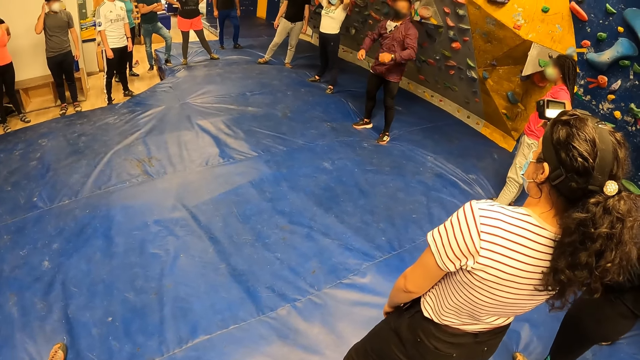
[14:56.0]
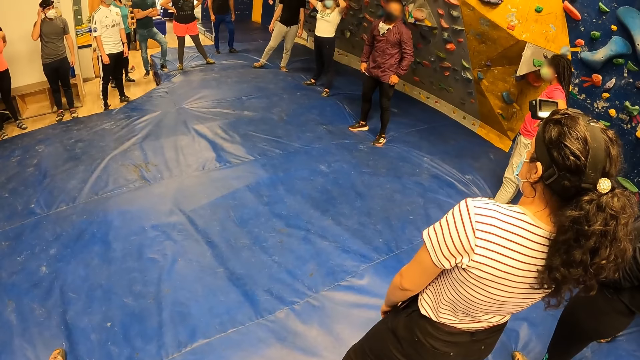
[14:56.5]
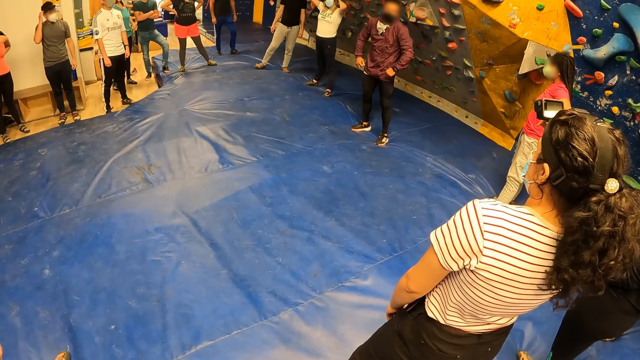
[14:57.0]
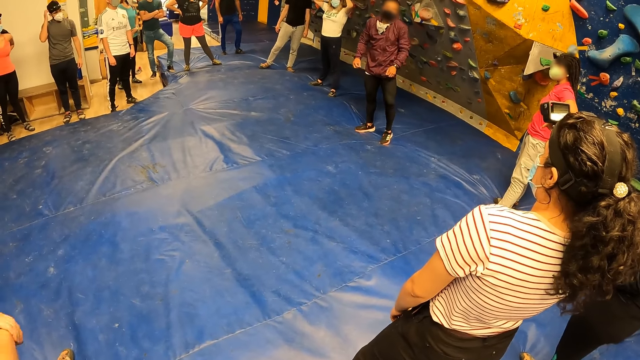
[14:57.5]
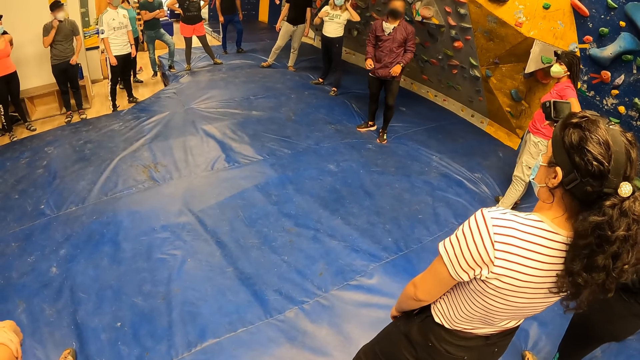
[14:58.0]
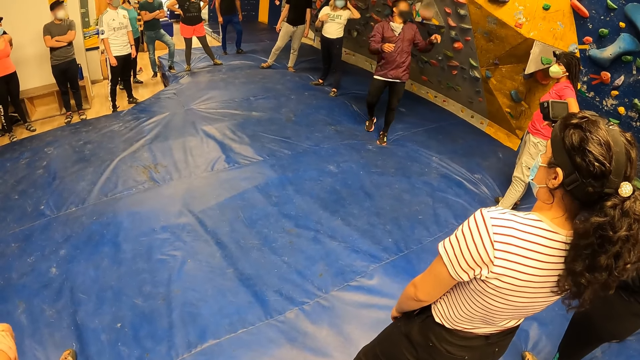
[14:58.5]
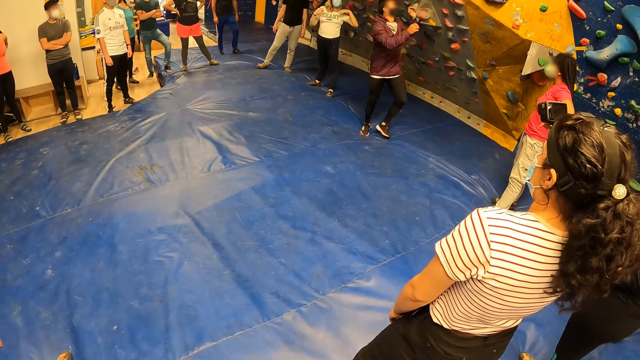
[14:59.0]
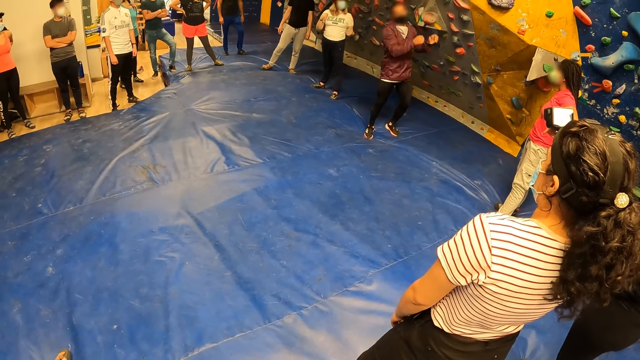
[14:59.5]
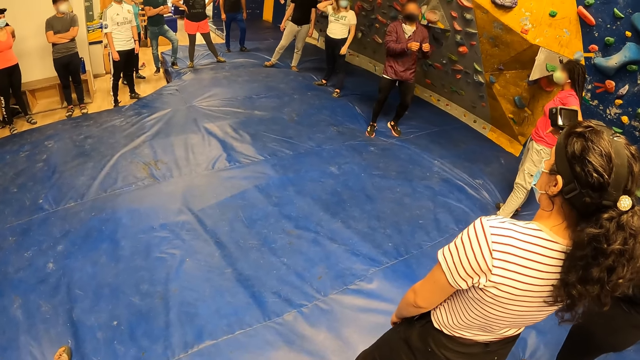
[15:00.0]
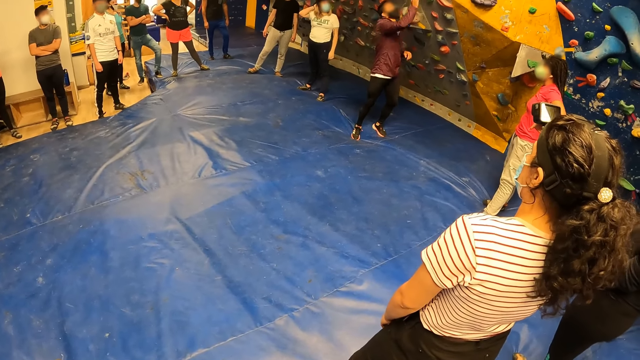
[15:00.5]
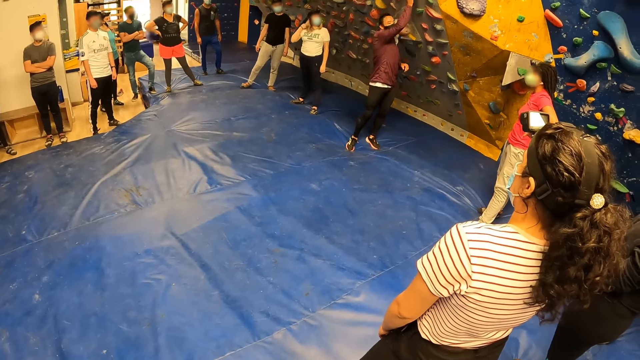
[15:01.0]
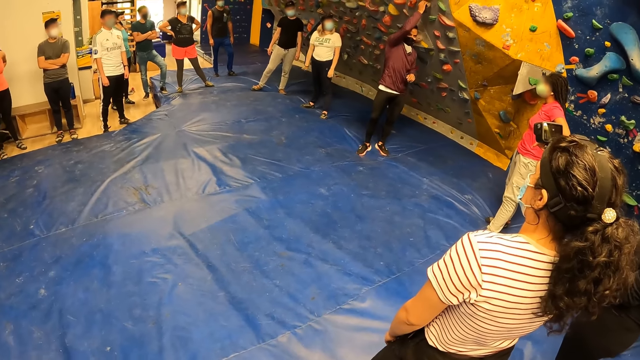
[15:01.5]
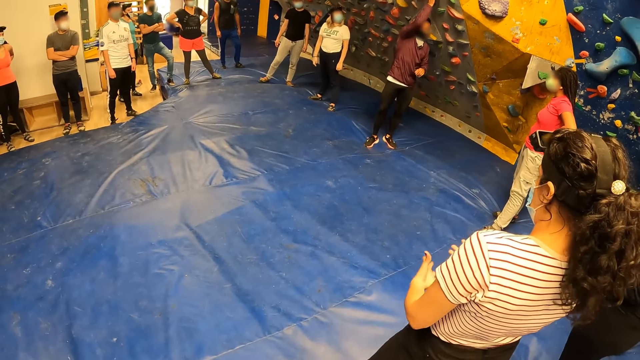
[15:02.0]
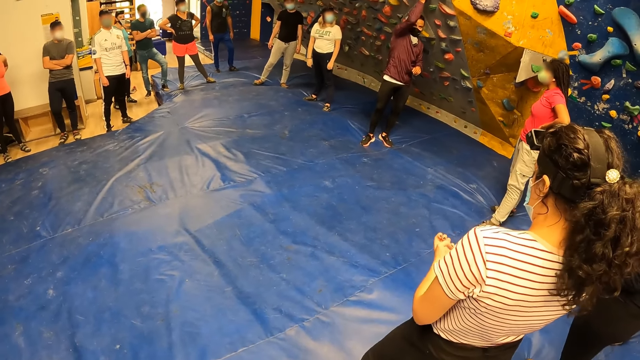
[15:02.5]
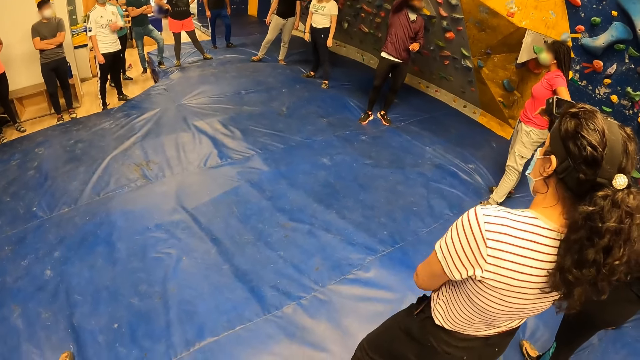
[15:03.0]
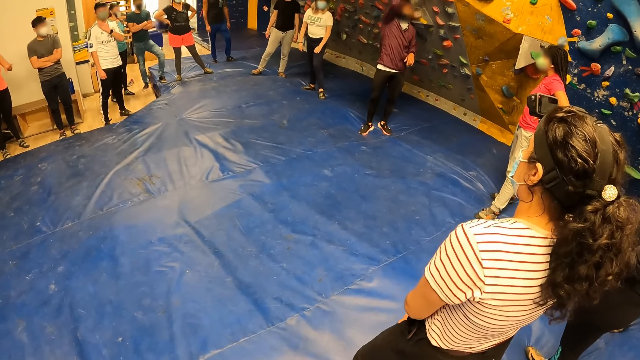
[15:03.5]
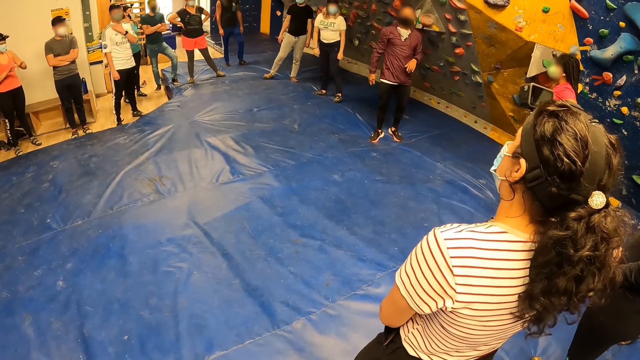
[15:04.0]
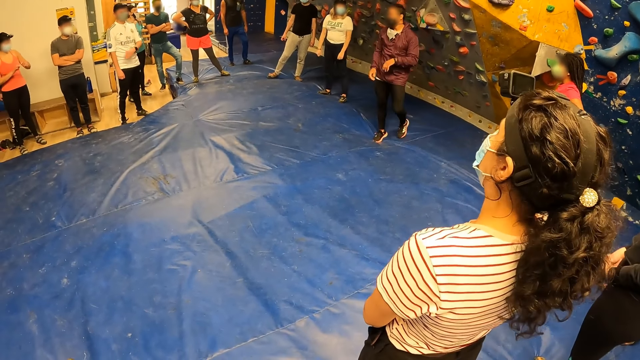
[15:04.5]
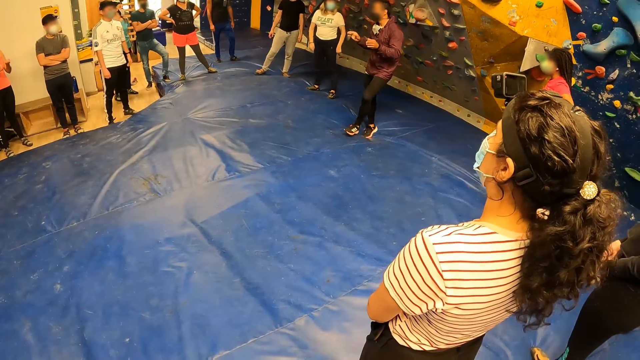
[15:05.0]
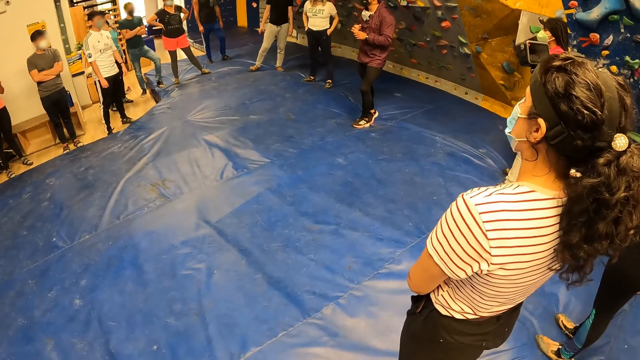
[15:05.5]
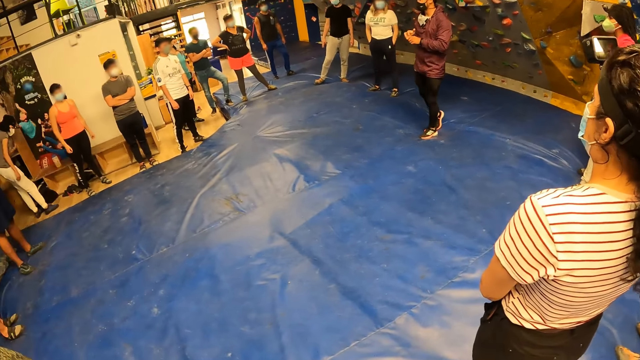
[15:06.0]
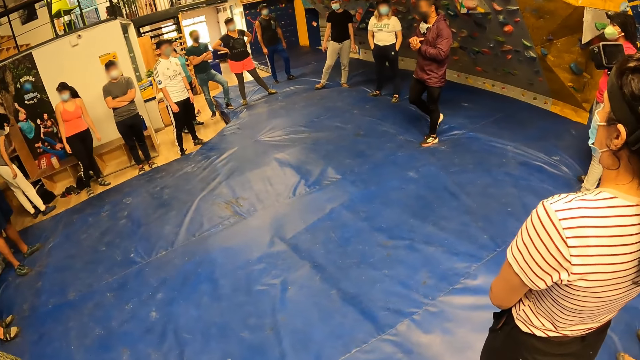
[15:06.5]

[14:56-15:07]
The man touches a rock on the wall with his right hand.

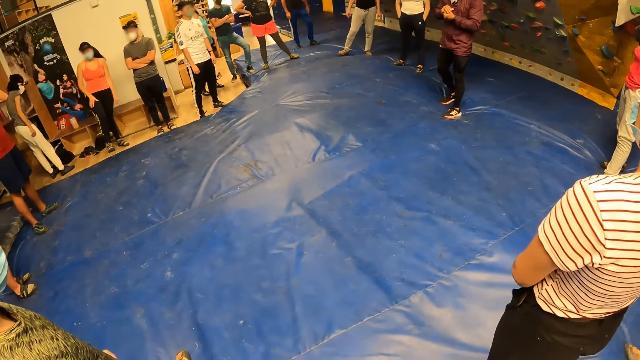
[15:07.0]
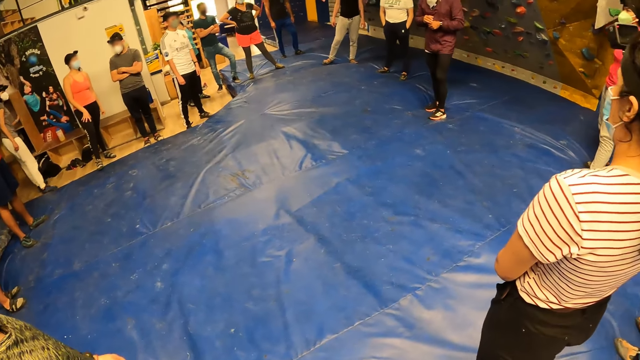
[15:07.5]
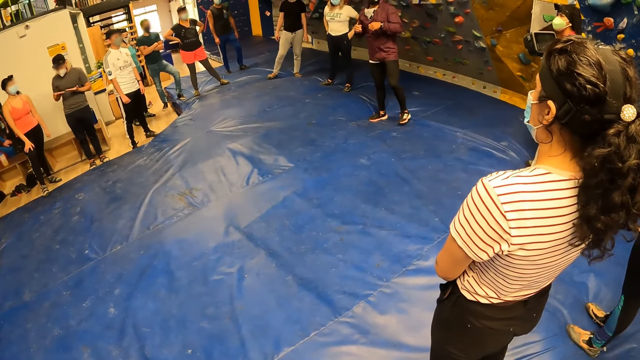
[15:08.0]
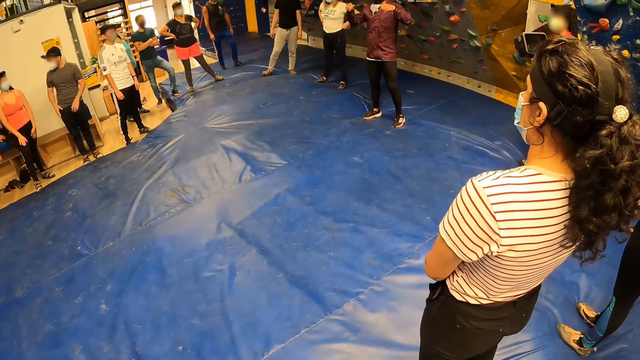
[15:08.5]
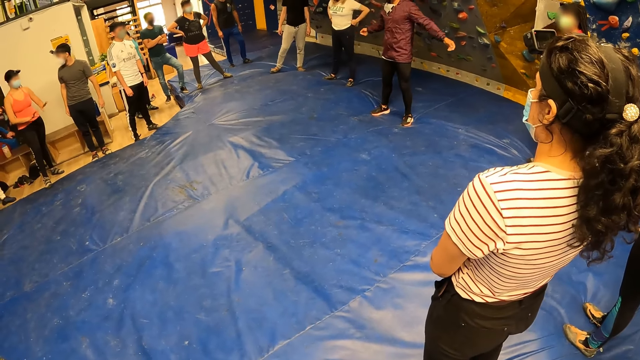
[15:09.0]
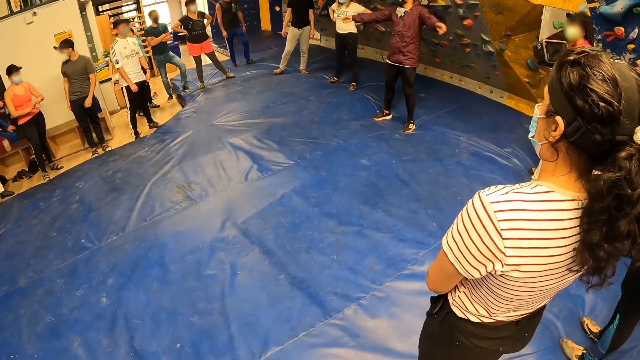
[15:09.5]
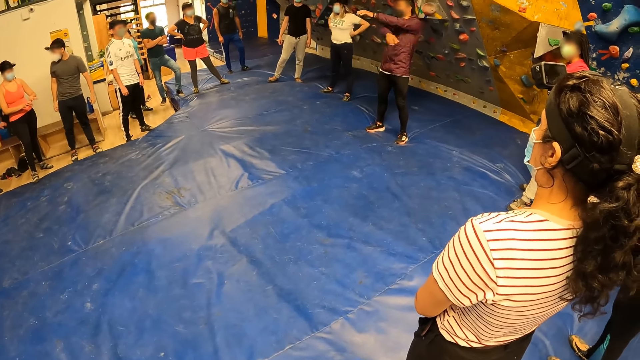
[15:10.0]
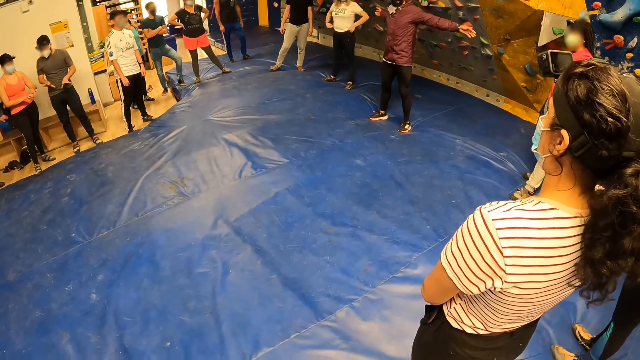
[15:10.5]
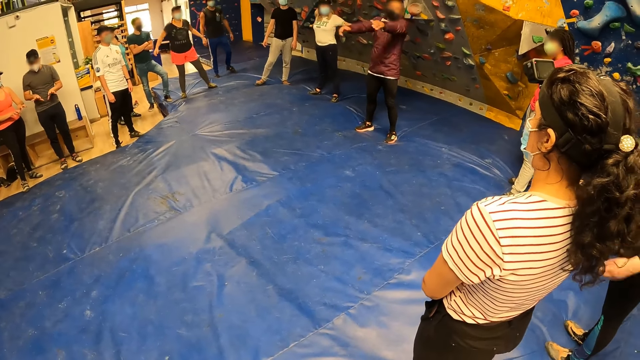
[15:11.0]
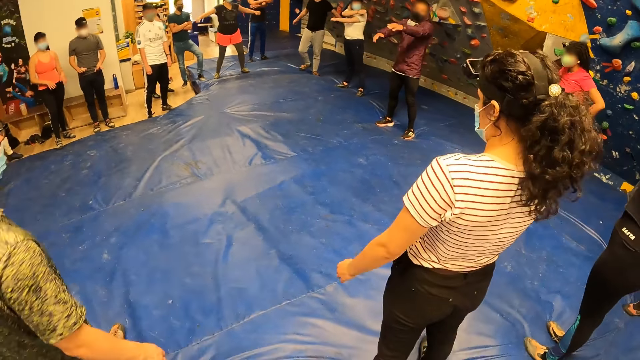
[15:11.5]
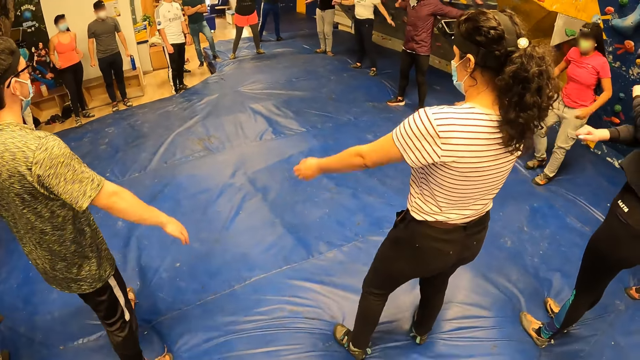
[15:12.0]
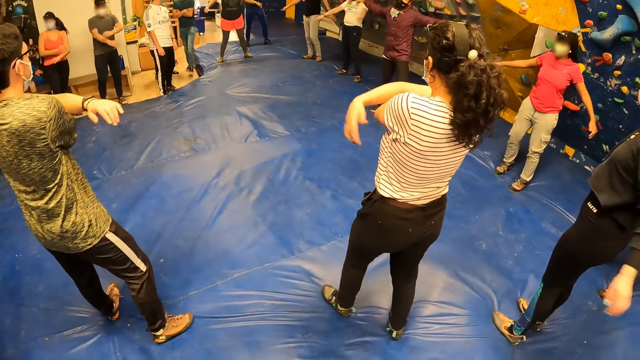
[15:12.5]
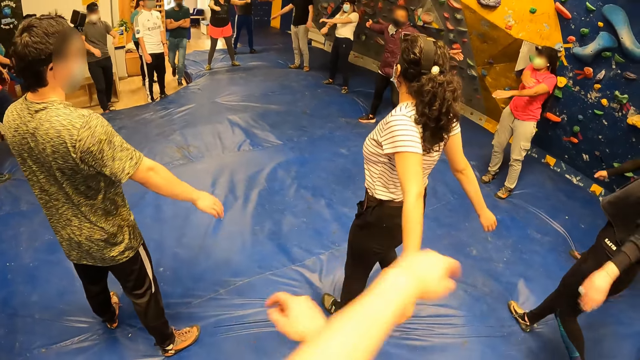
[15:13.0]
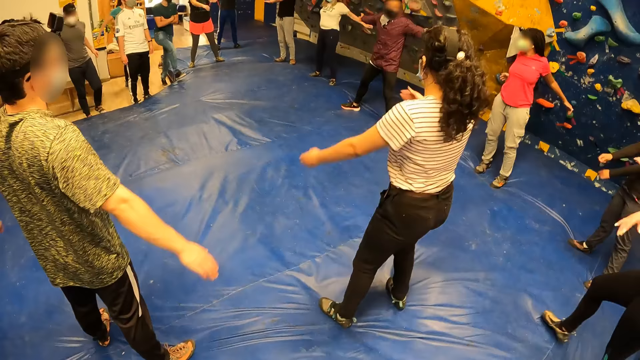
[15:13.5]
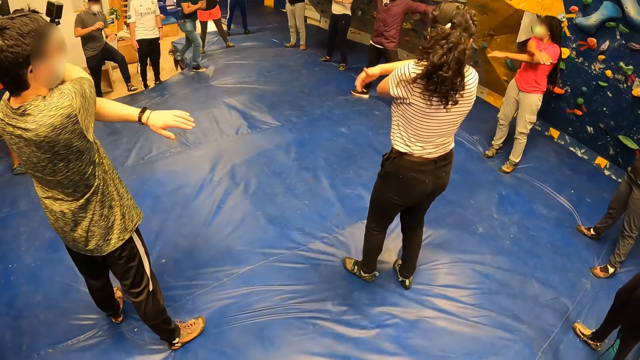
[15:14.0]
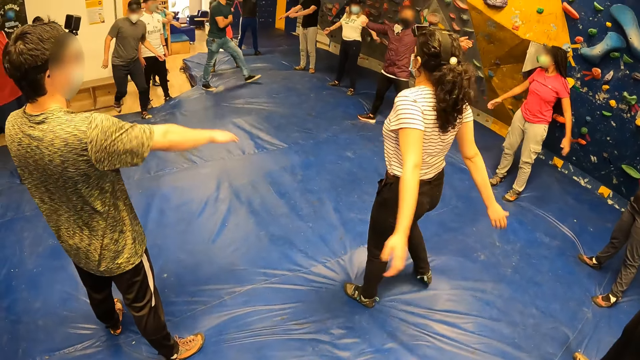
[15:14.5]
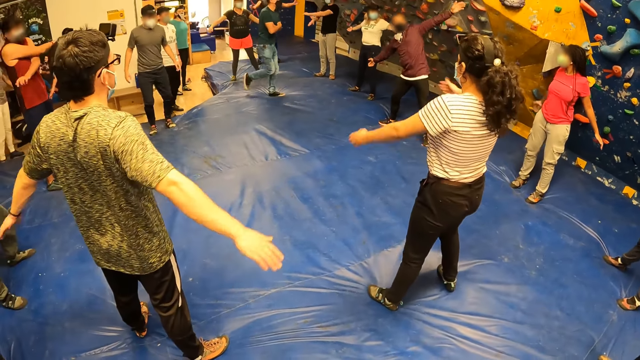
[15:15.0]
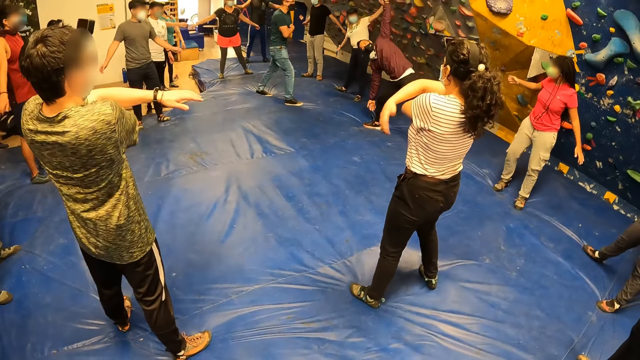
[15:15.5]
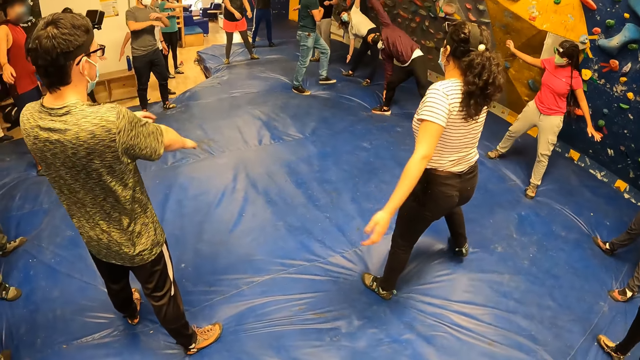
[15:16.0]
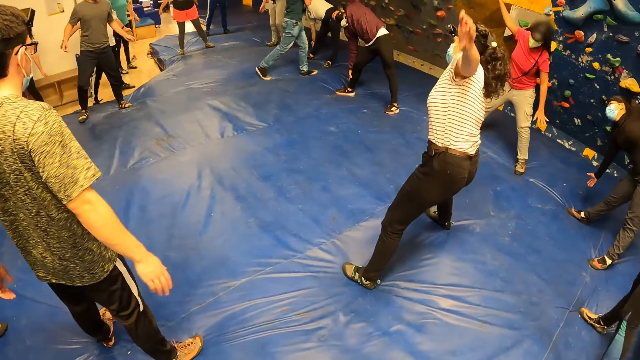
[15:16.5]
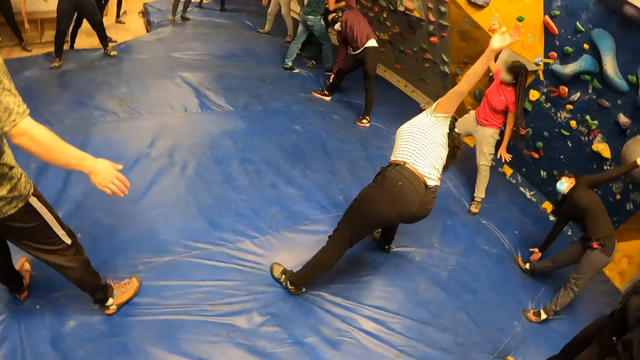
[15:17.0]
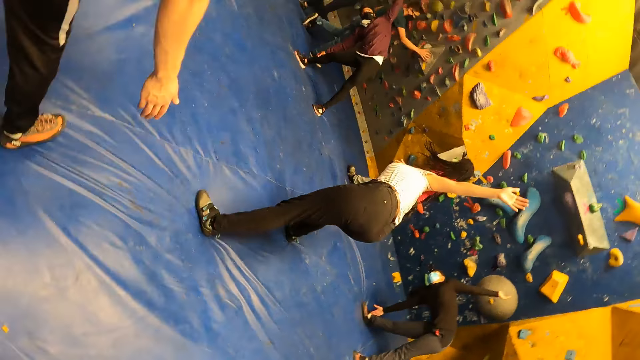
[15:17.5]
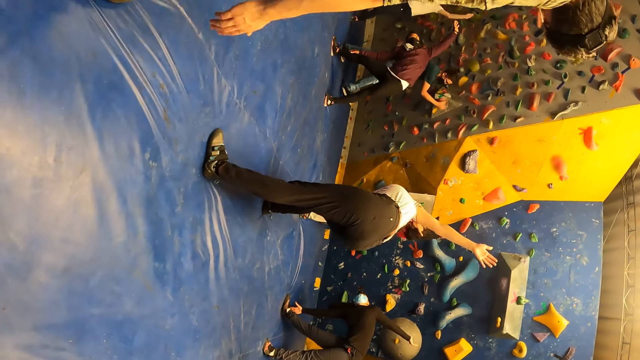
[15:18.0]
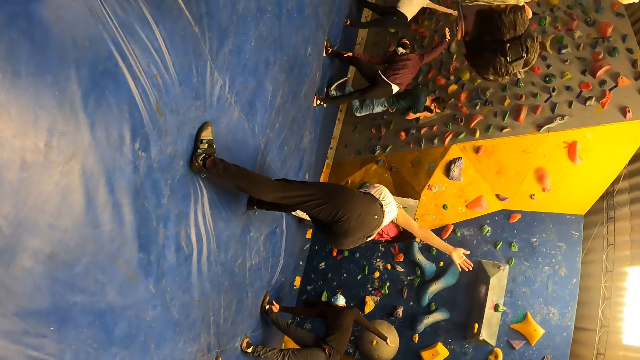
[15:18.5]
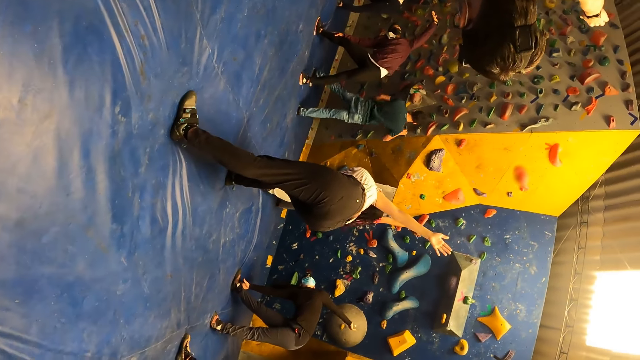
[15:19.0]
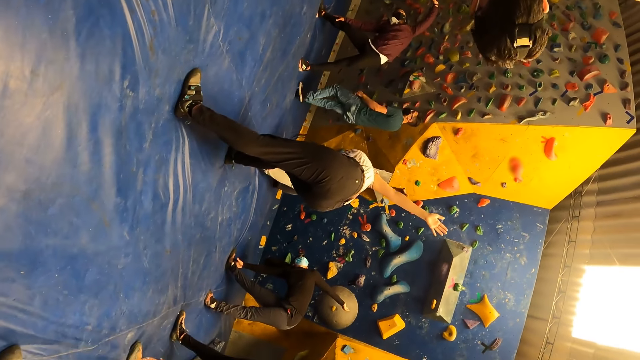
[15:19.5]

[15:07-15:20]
The man swings hands and exercises his body. The camera wearer exercises his body alongside the group of people. Another man walks towards the first man. The camera wearer swings hands. The other man touches a rock on the wall with his right hand. The camera wearer bends sideways. The other man touches a rock on the wall with his right hand again.
